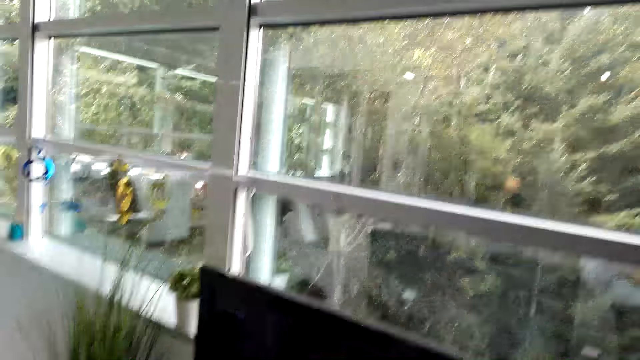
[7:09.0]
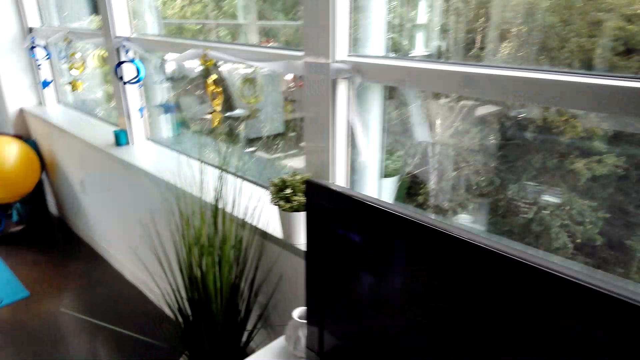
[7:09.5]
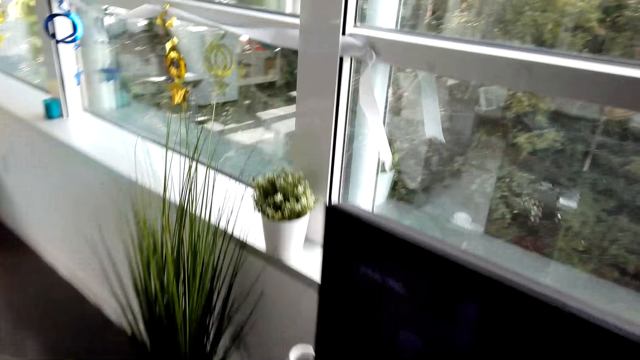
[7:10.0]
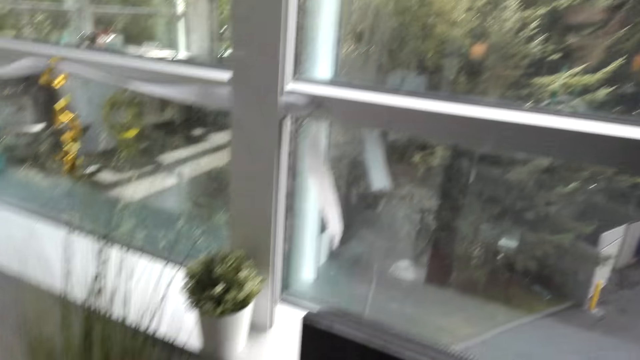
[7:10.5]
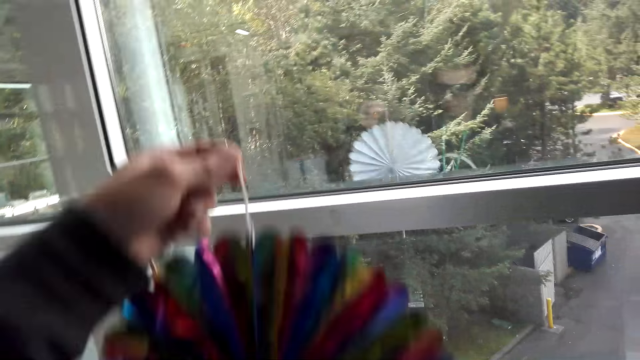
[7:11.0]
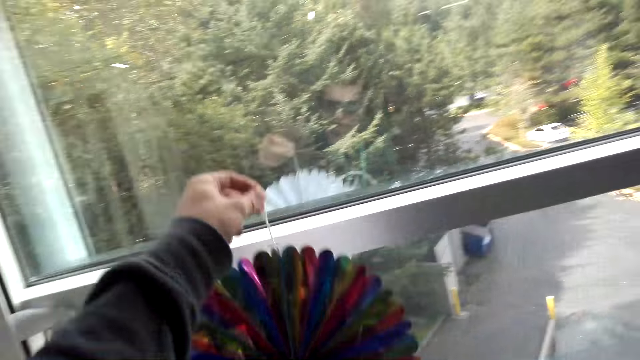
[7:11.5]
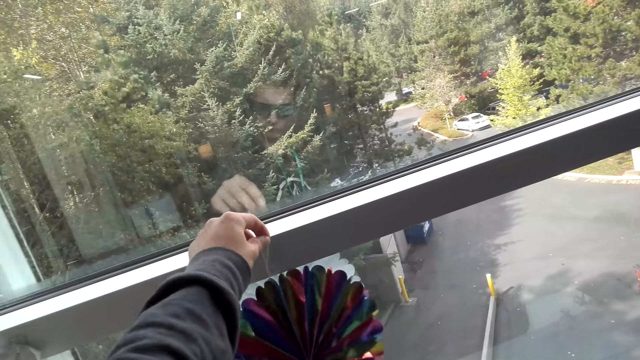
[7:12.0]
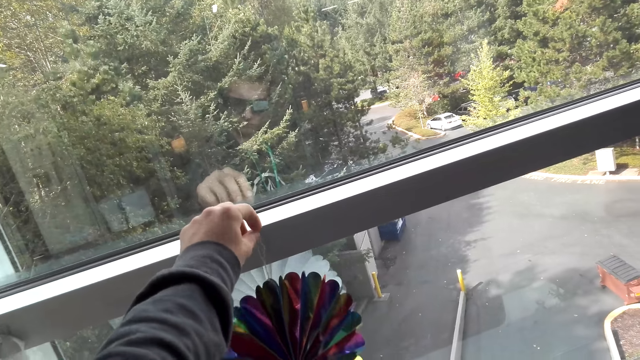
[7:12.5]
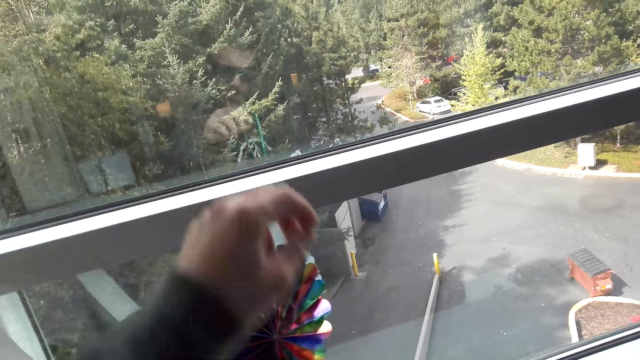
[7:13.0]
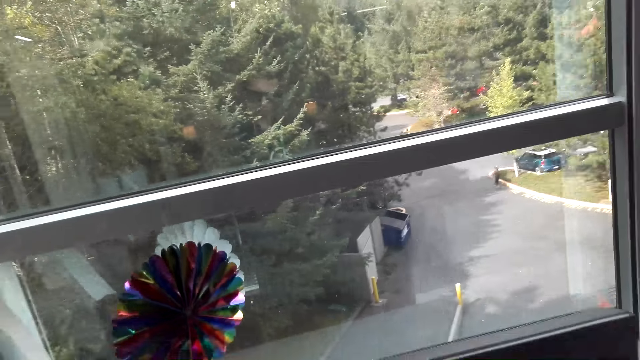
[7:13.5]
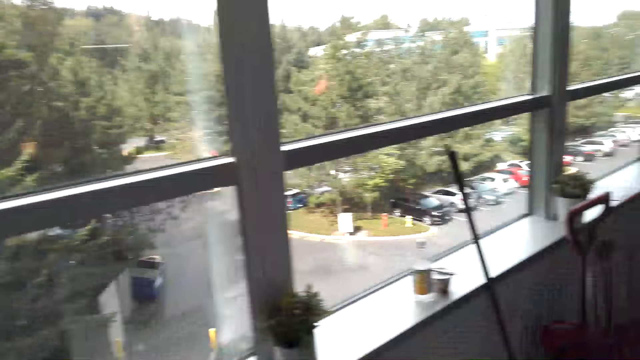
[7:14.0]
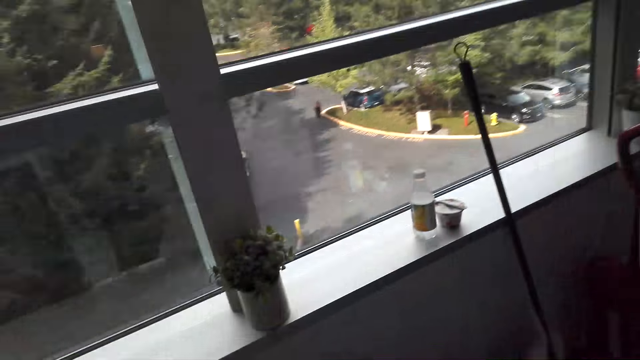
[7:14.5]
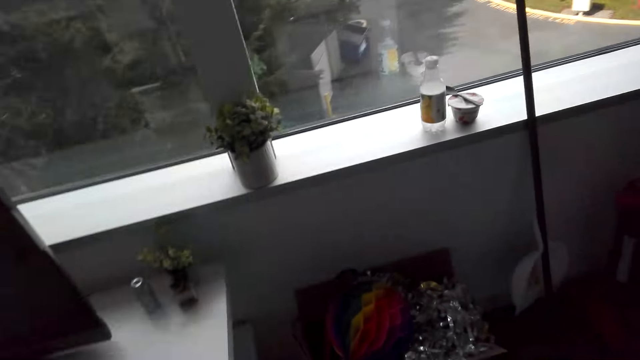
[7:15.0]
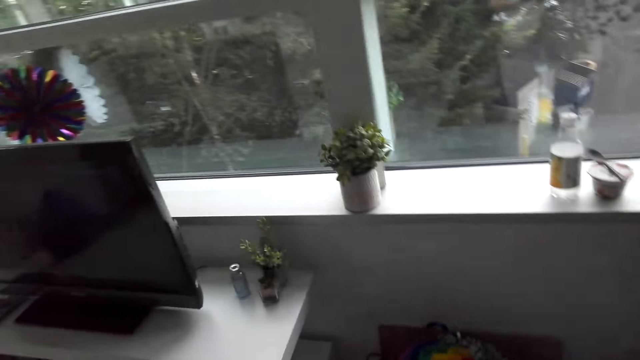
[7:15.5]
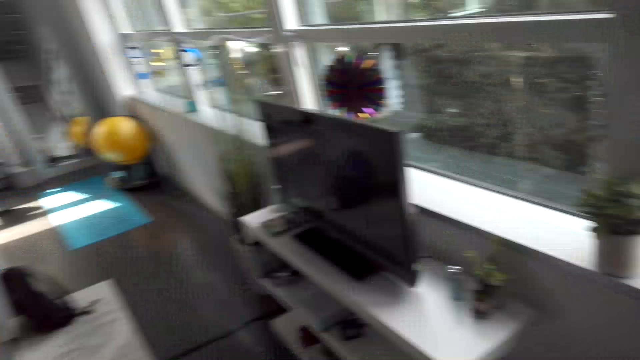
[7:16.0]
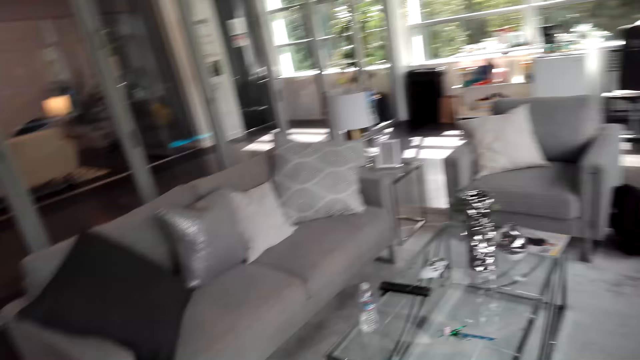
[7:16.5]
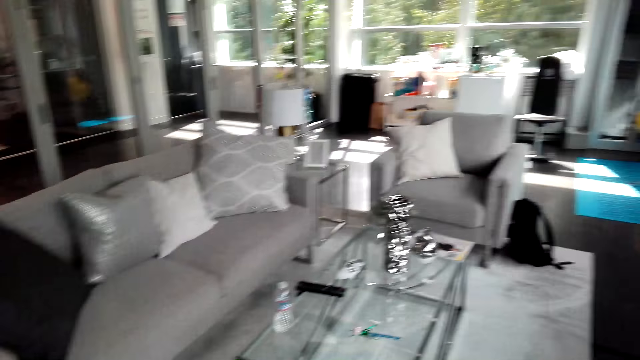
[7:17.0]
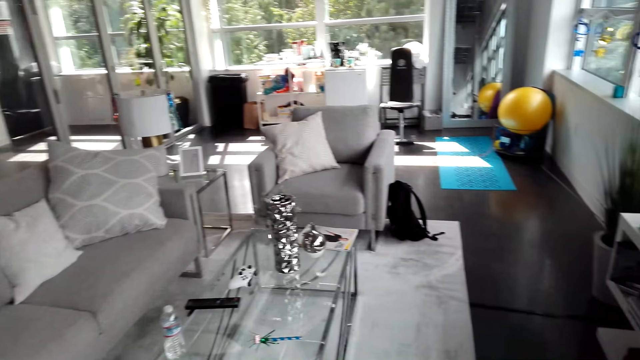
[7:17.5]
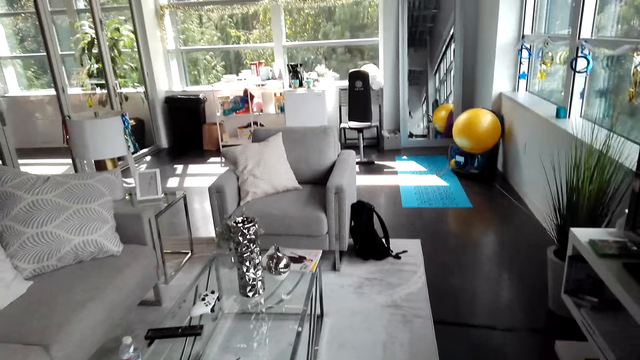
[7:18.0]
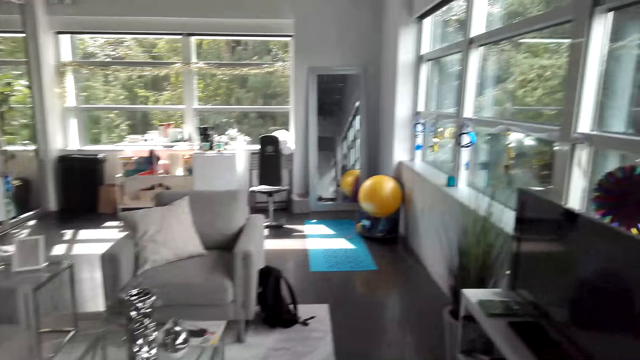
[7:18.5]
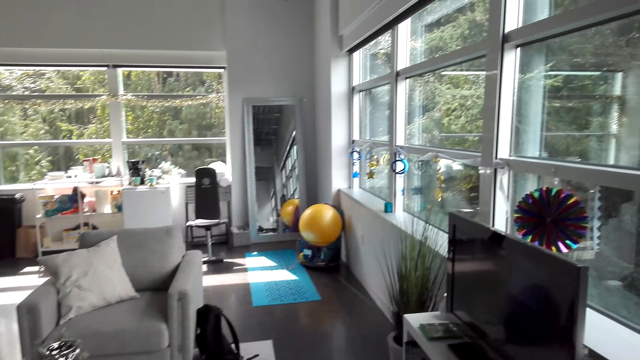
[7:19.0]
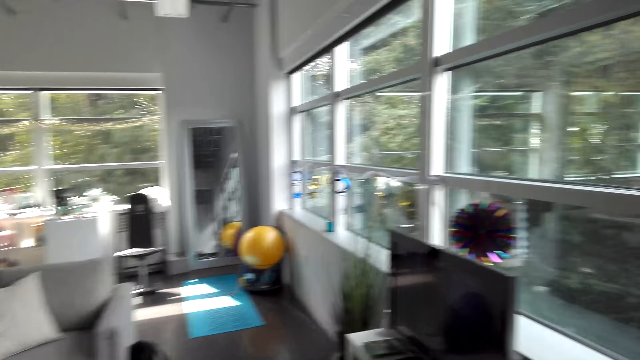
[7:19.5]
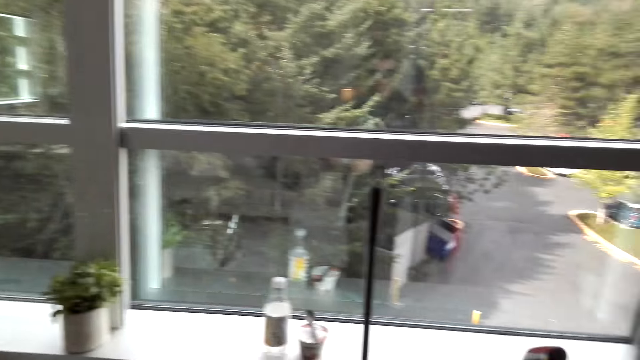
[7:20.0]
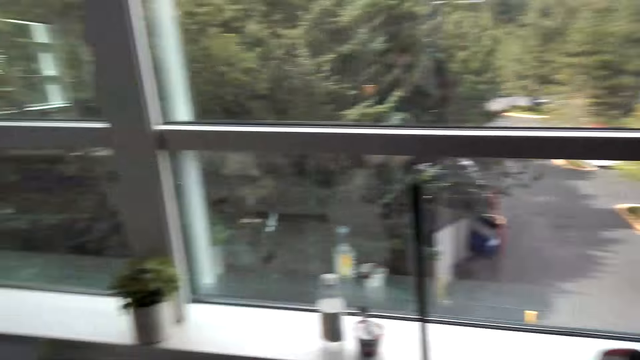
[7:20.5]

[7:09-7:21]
The camera wearer walks around. They hang the Christmas decoration on the window. They look around the house.

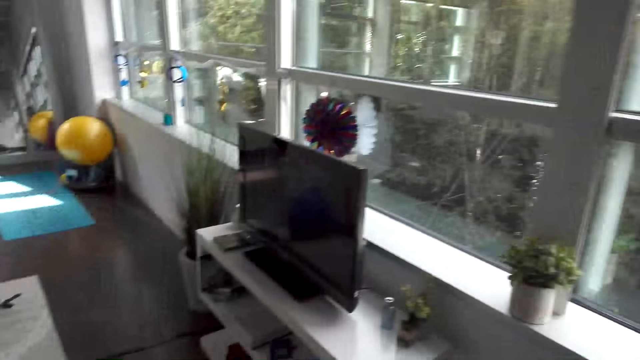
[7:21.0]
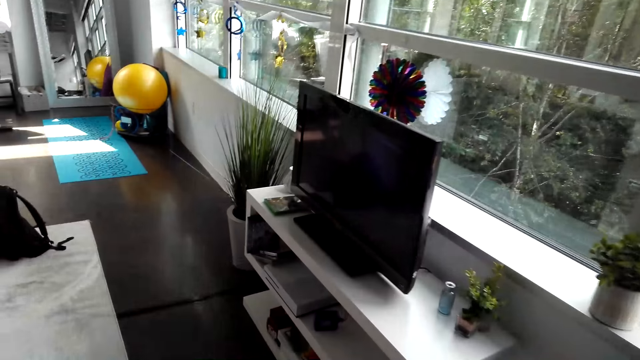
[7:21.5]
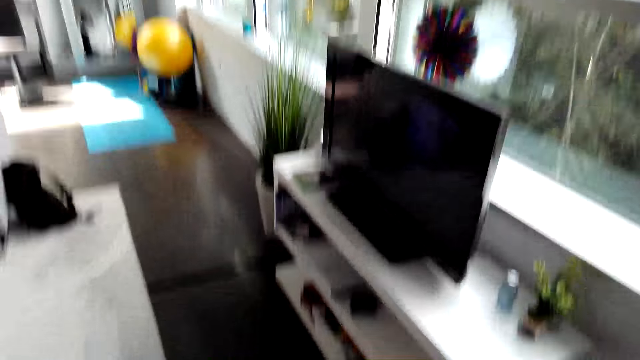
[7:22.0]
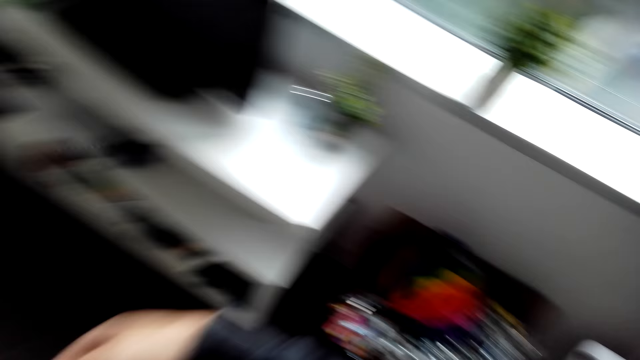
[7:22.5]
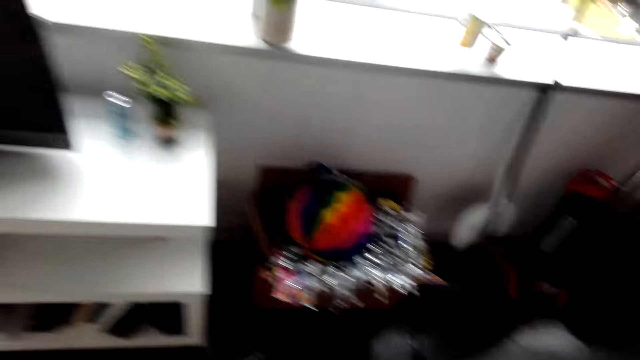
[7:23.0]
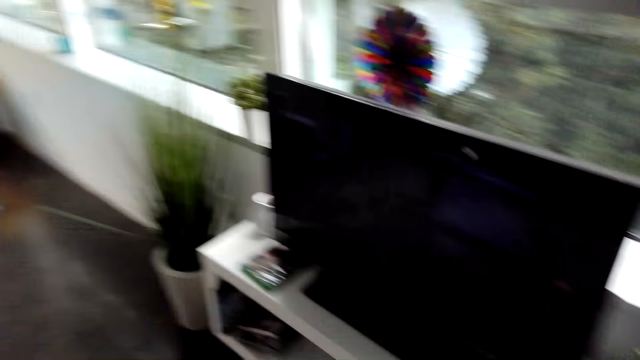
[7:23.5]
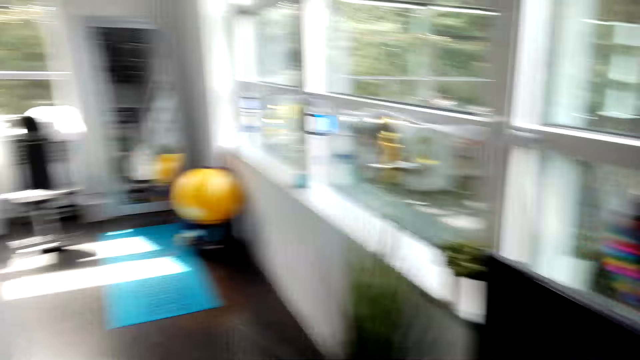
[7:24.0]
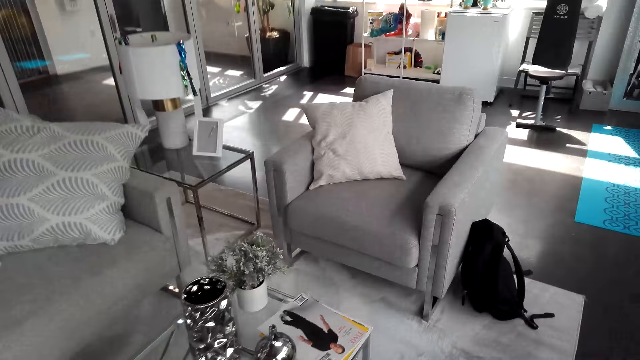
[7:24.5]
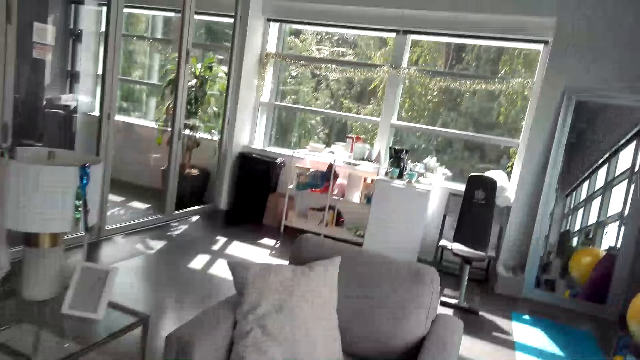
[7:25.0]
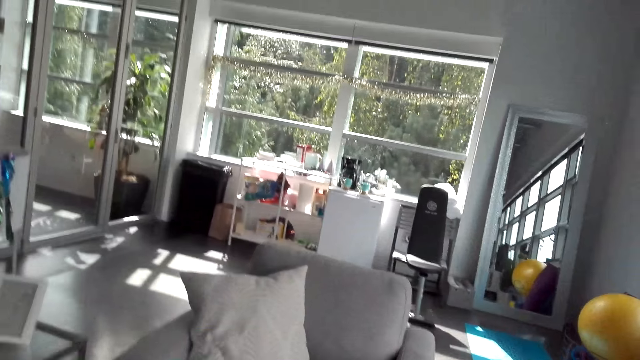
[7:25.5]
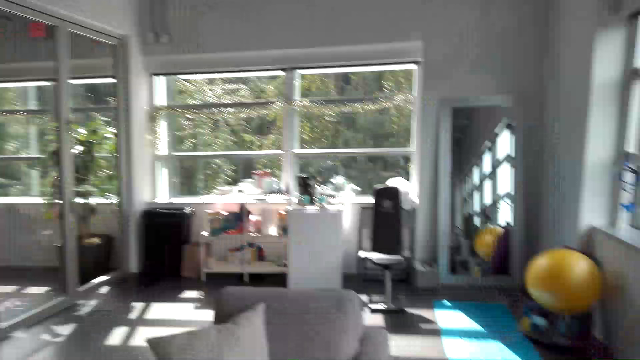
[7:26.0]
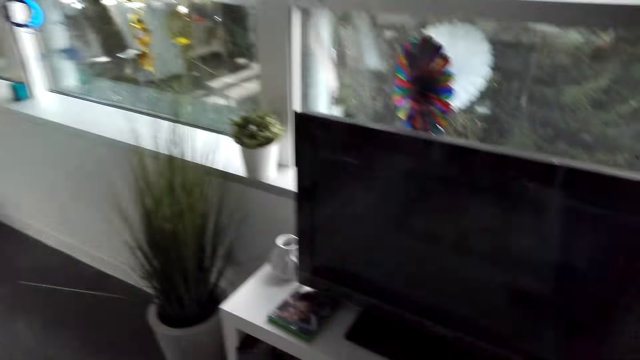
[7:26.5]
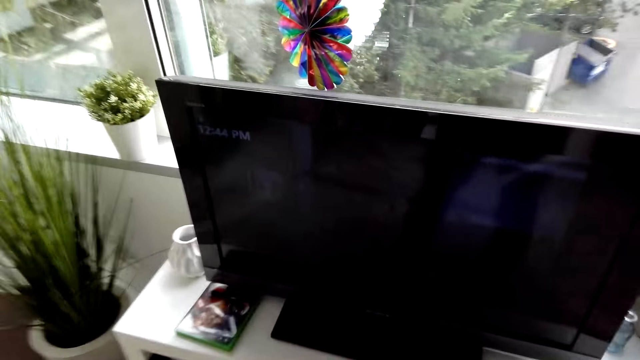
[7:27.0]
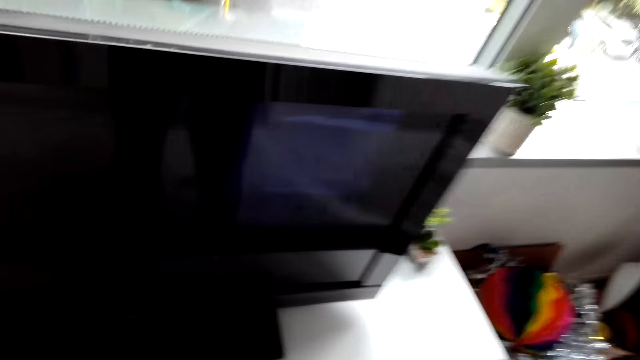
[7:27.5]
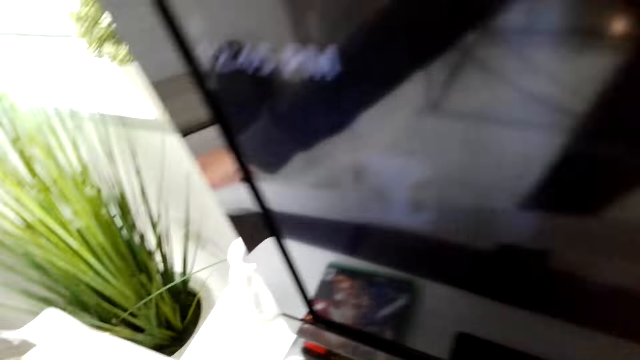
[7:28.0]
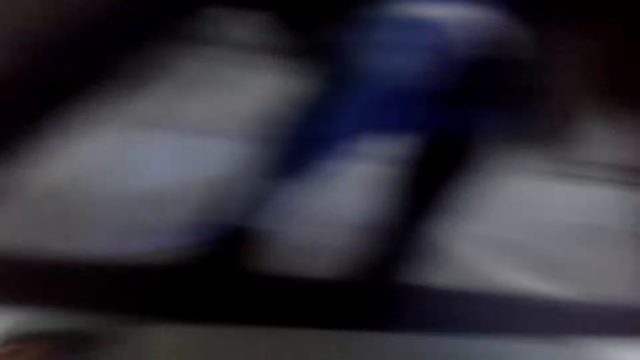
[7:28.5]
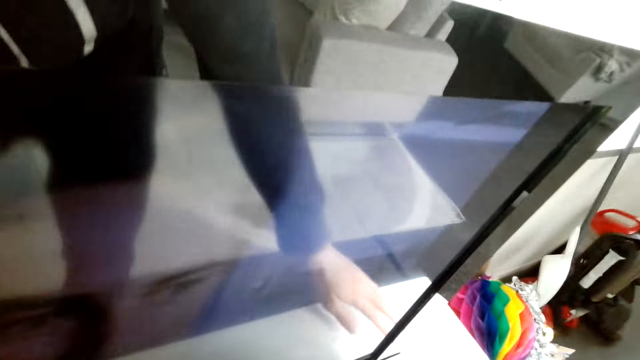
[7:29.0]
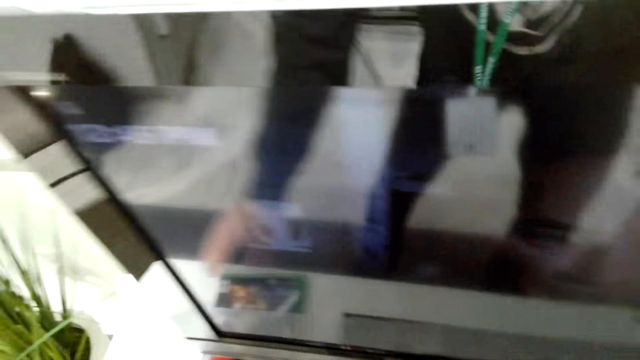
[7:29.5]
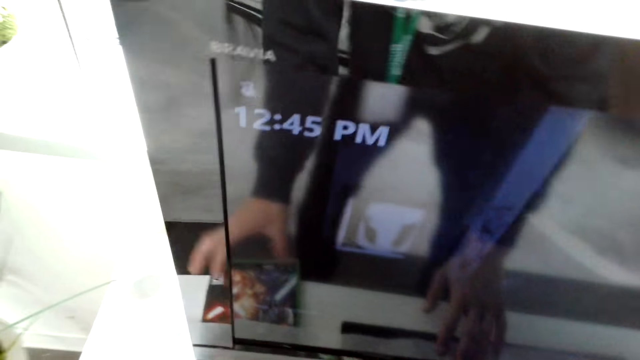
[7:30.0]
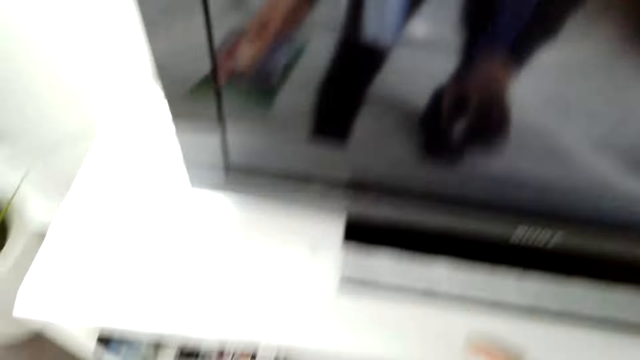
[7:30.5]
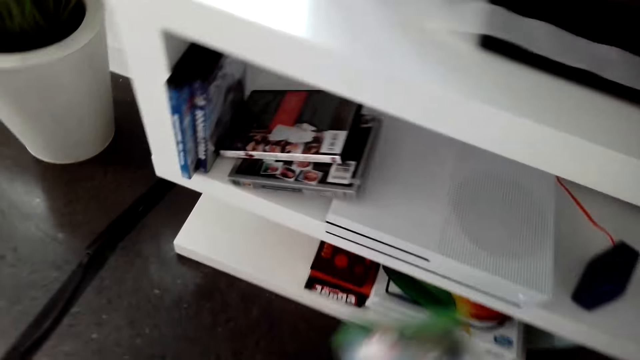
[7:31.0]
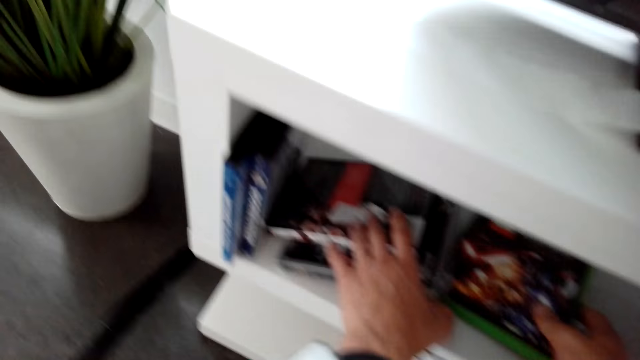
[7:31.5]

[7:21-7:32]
The camera wearer picks up a paper from the table.
